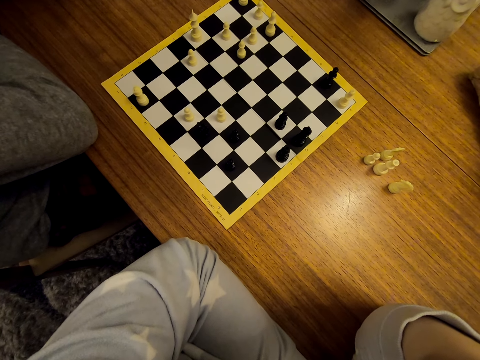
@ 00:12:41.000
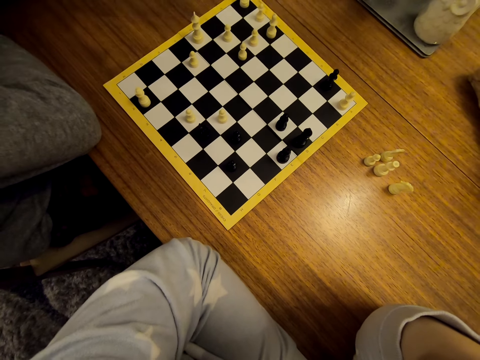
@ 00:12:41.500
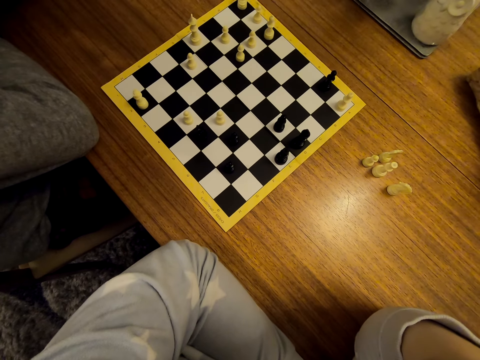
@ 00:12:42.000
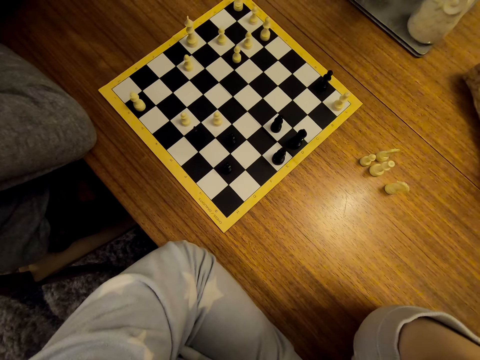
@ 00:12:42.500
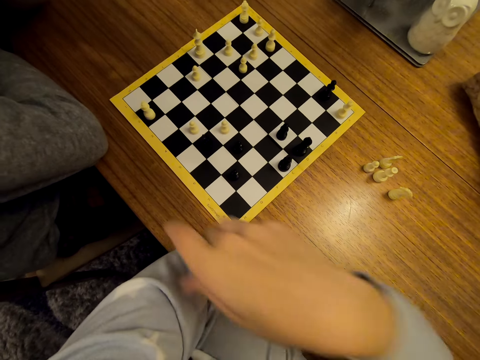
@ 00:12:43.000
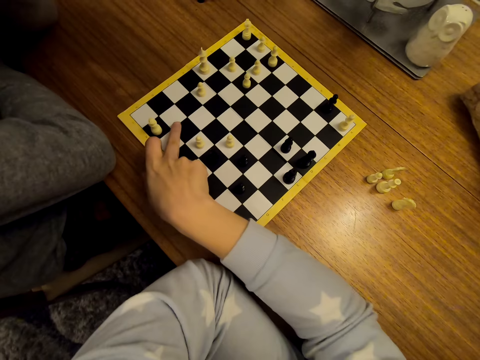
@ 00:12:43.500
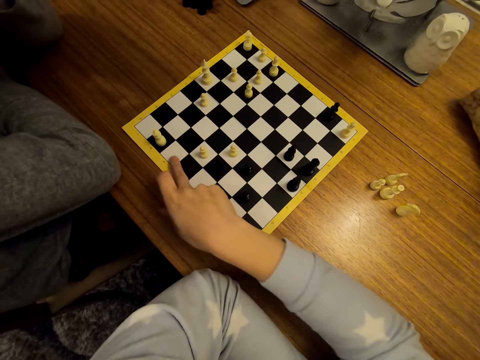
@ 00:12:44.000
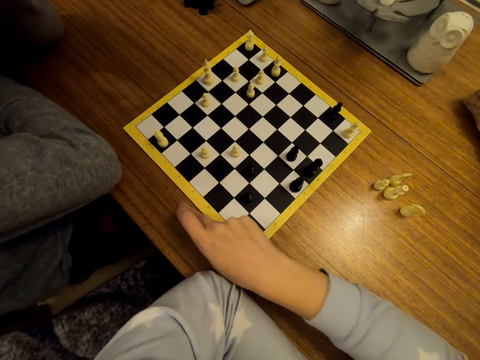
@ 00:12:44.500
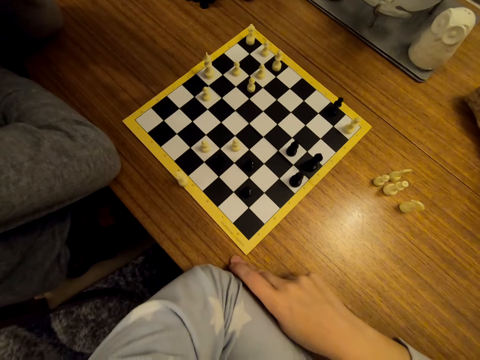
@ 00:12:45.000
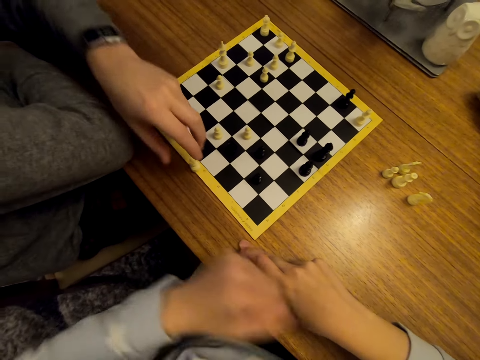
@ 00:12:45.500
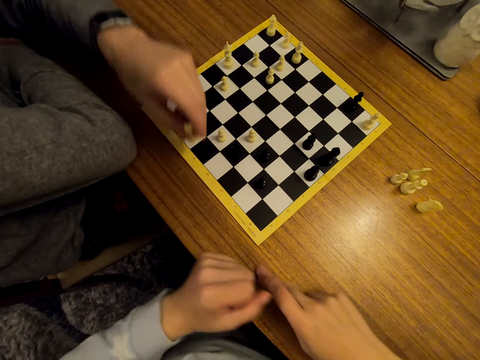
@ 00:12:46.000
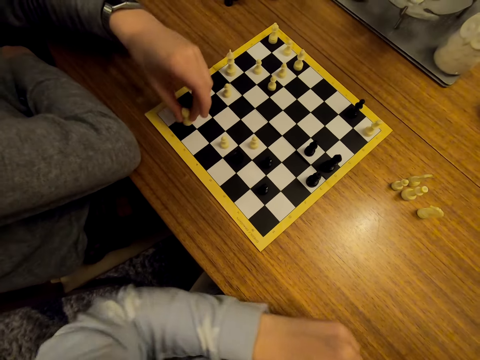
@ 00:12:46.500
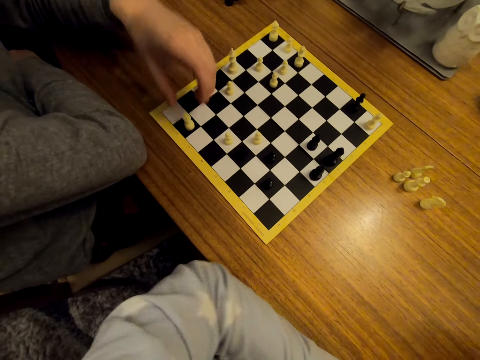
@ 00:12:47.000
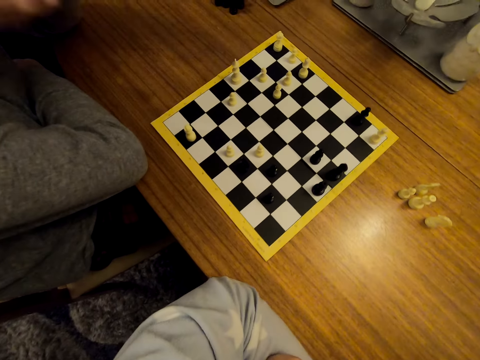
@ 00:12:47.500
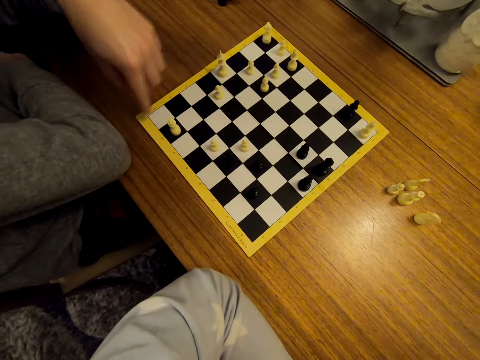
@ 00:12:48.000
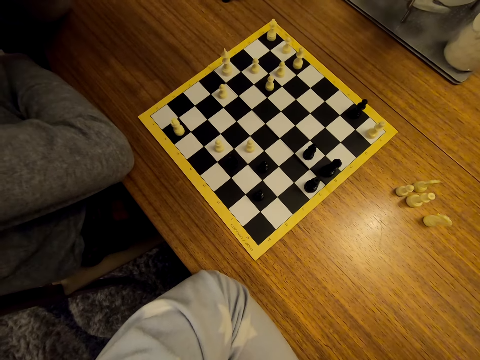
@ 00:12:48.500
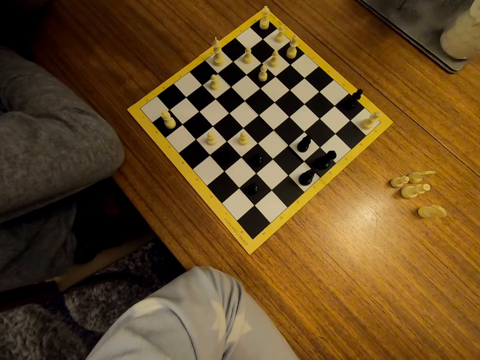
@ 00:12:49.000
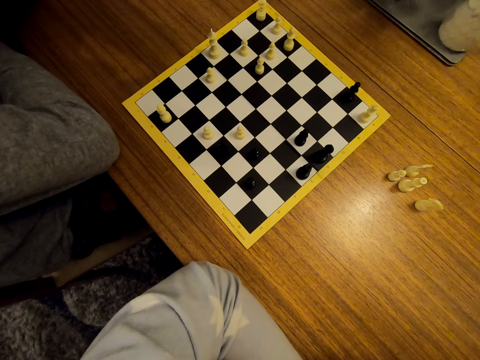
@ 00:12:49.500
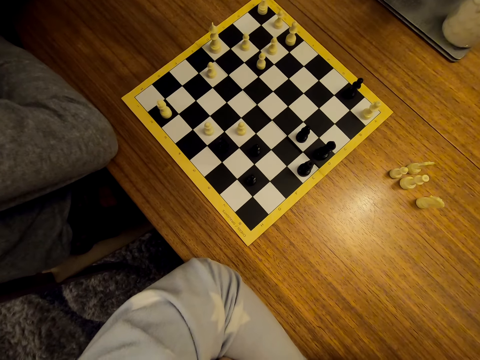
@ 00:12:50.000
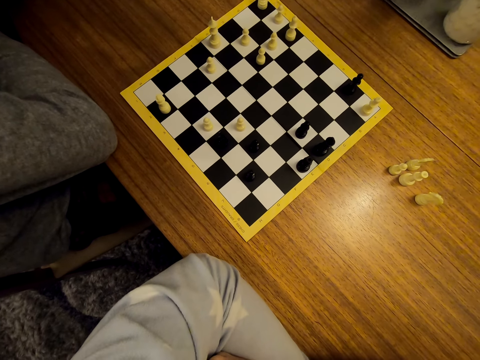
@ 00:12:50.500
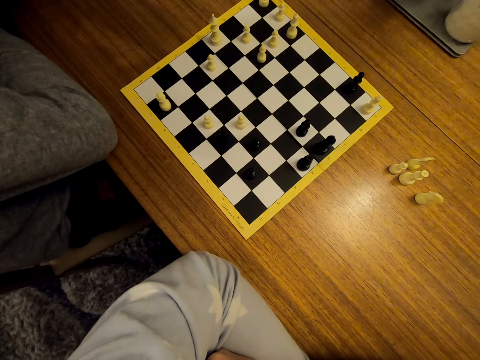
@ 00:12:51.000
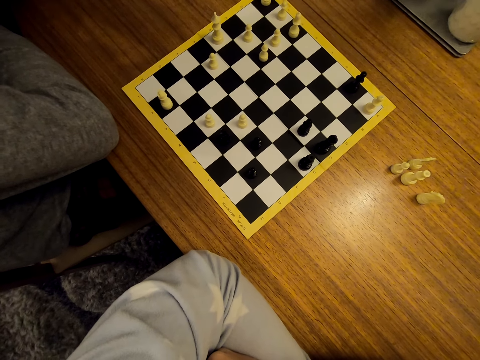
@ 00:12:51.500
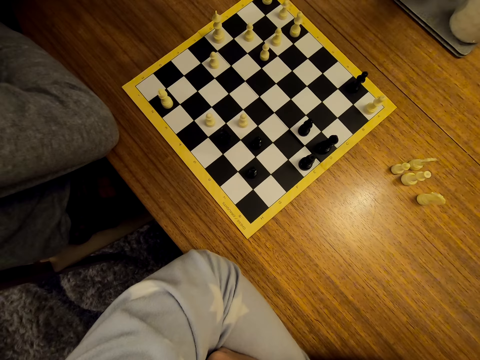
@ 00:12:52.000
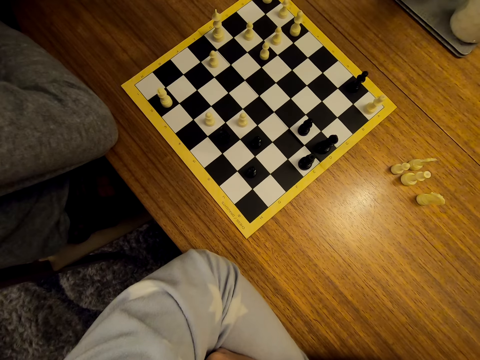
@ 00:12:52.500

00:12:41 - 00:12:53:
The camera wearer touches the chopboard. They interact with a man. The man moves the chess piece, holds the pawn and places the pawn on the chess board.

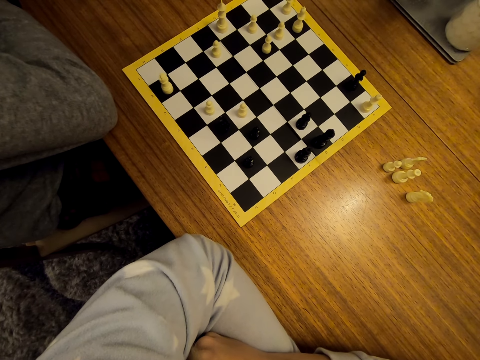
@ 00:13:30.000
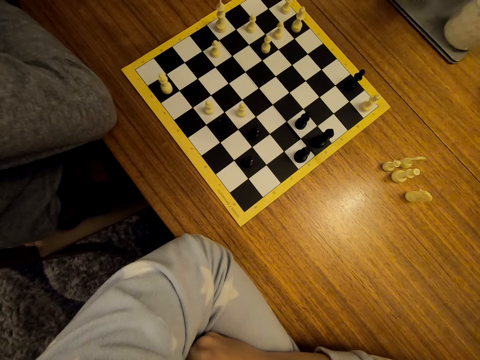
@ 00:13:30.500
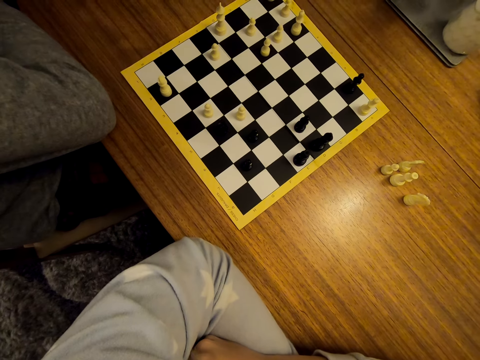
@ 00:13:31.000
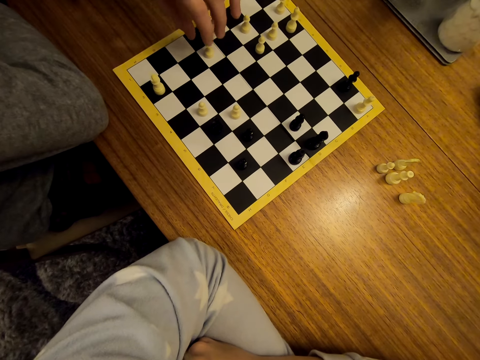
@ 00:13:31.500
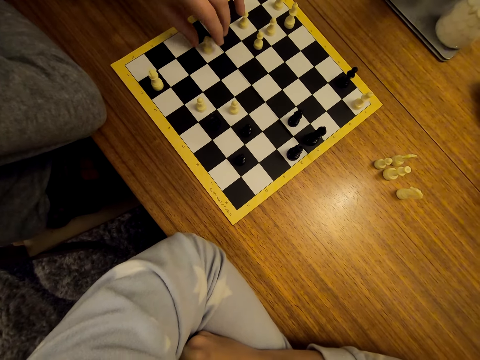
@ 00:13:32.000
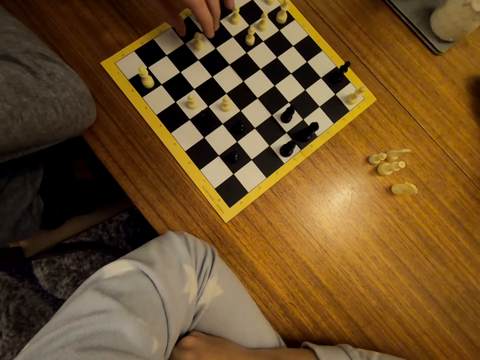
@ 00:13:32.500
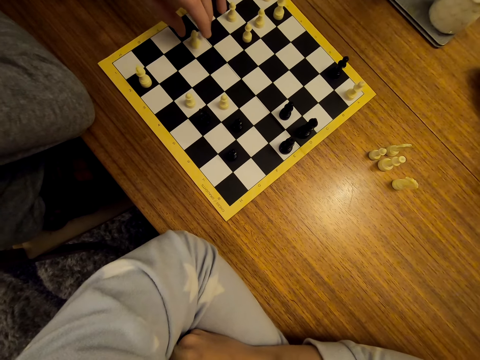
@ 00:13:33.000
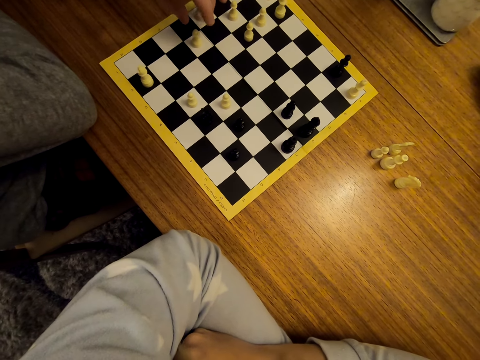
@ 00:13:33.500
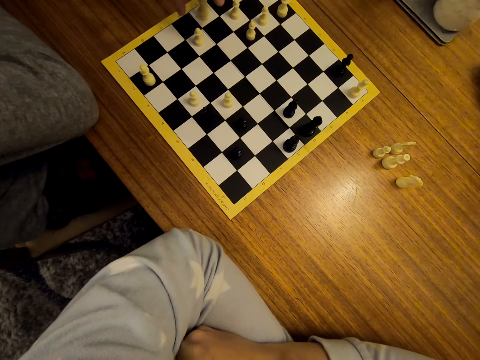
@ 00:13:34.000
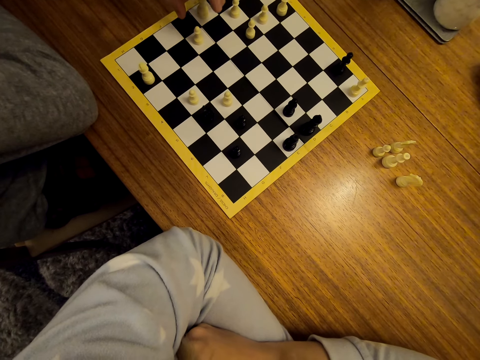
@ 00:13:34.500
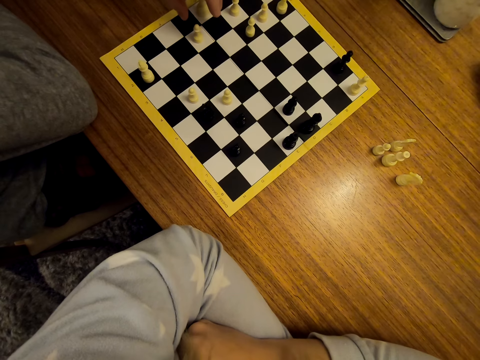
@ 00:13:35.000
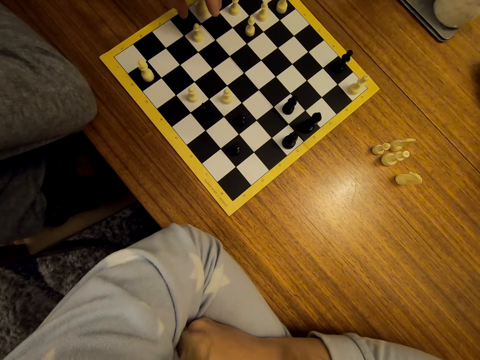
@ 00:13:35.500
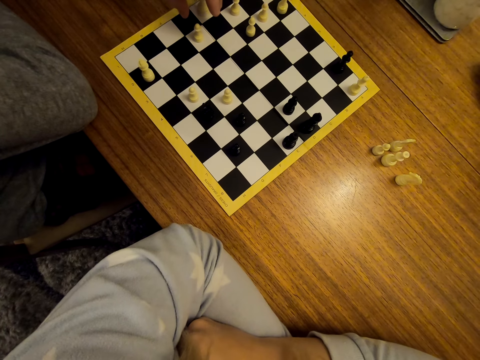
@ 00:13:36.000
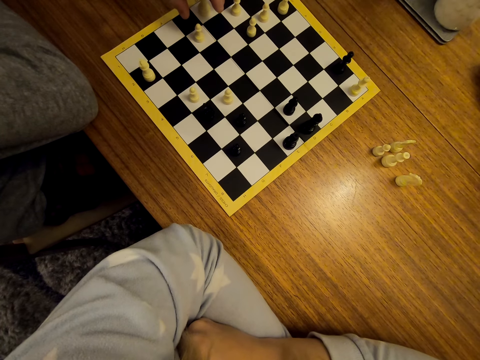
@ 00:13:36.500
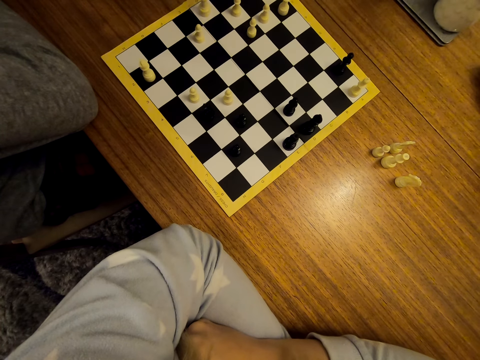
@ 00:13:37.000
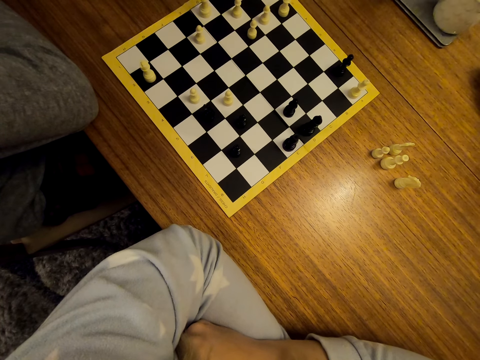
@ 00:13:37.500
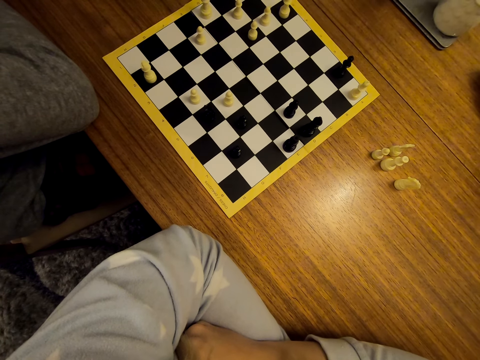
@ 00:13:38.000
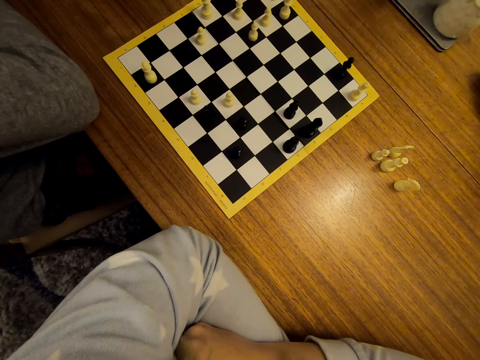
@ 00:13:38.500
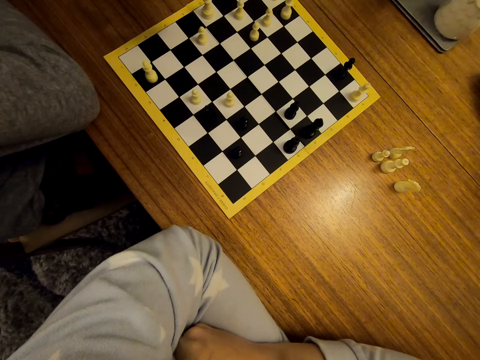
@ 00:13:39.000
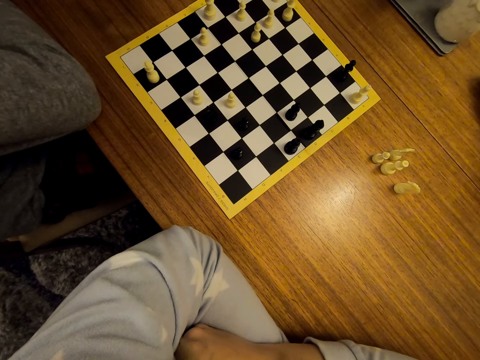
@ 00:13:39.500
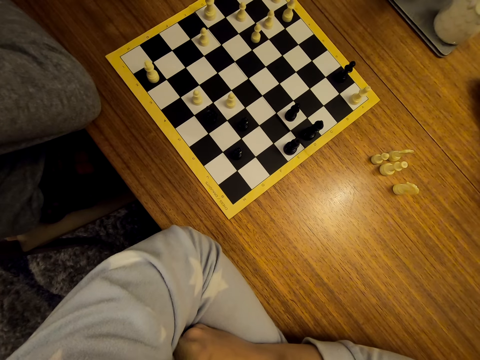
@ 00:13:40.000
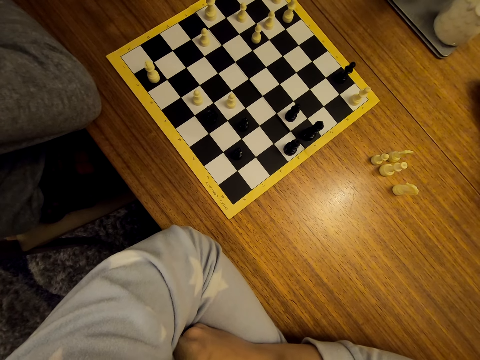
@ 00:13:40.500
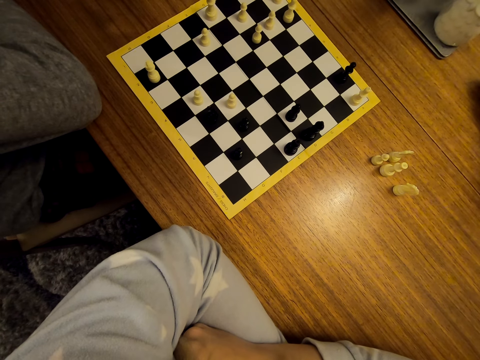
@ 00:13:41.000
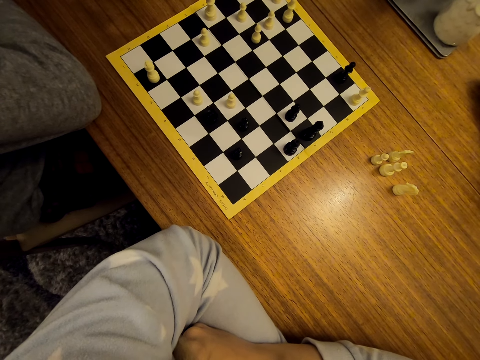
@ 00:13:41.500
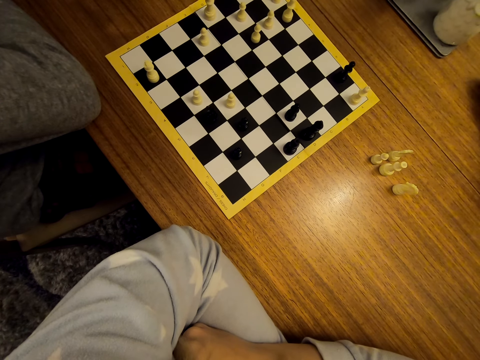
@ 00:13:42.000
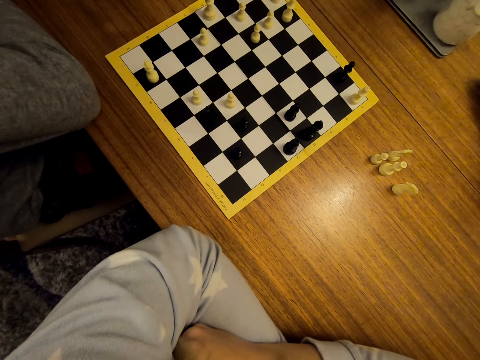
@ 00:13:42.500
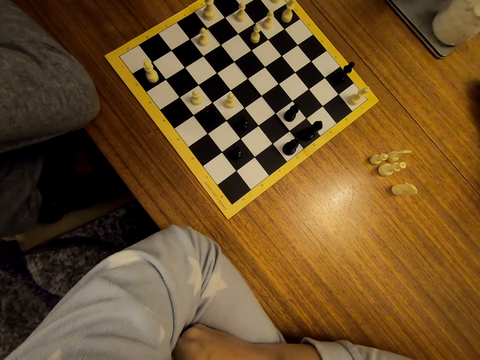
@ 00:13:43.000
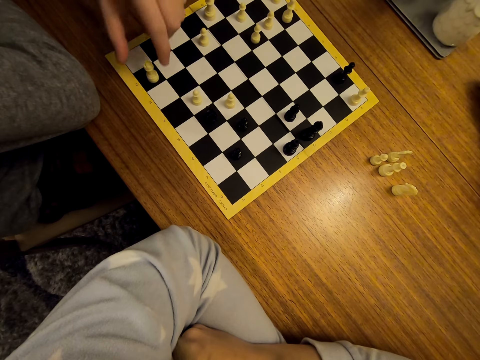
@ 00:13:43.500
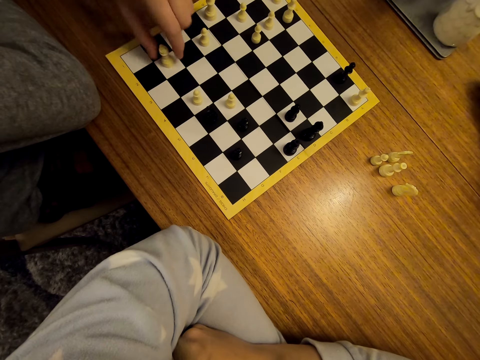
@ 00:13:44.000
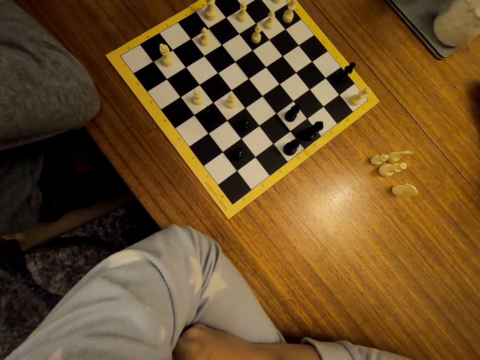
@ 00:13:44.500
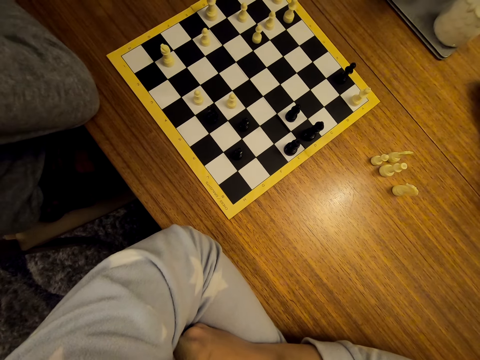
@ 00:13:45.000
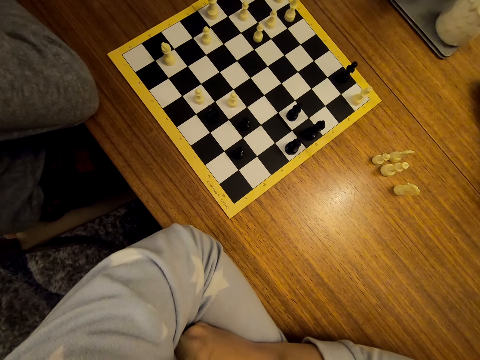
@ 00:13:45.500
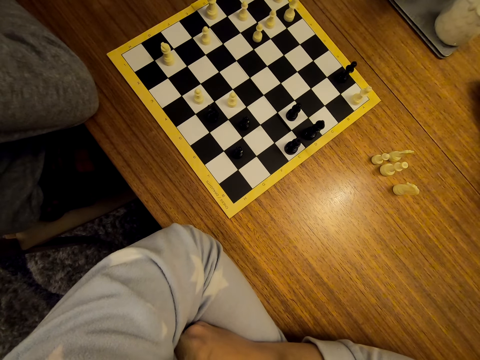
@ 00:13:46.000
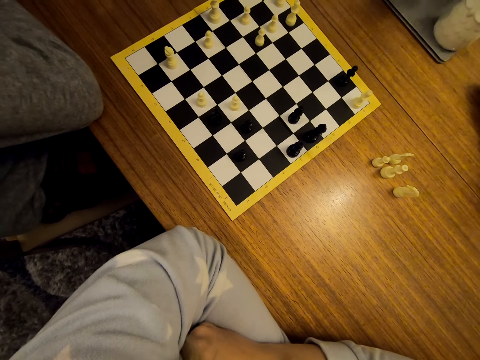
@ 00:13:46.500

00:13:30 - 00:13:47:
A man touches the pawn on the chess board. The man moves the chess piece. The man stares at the chess.
